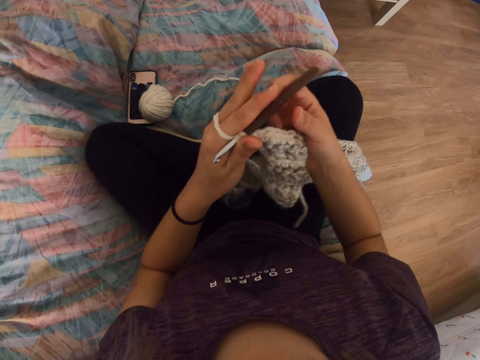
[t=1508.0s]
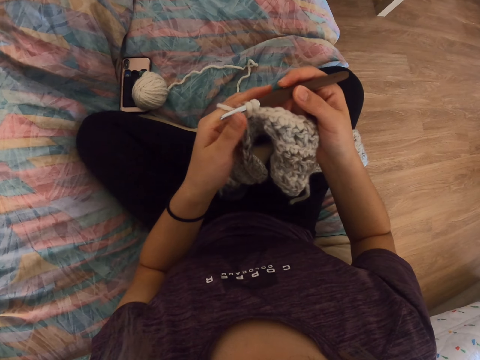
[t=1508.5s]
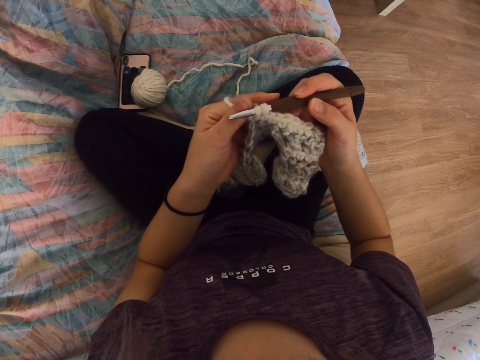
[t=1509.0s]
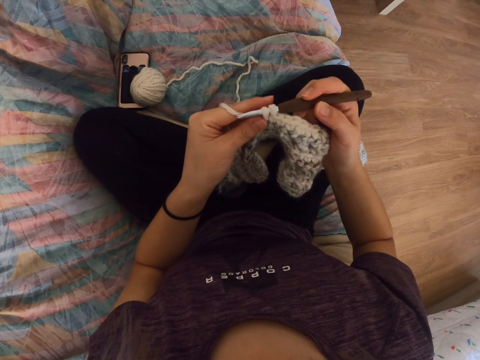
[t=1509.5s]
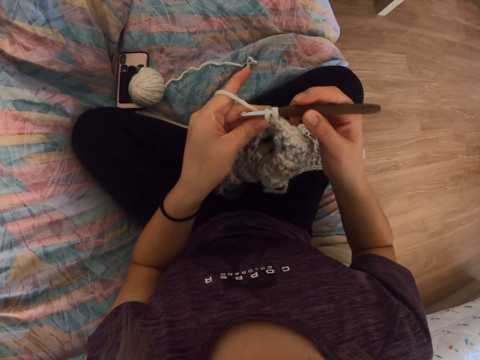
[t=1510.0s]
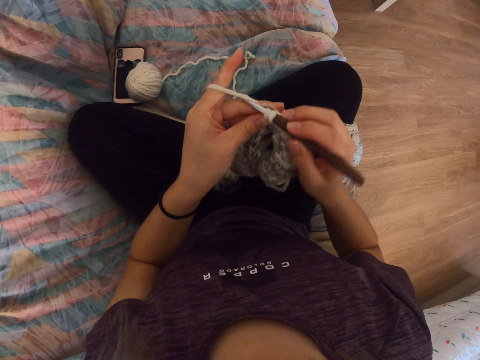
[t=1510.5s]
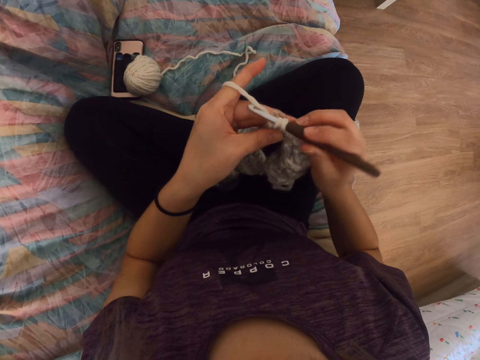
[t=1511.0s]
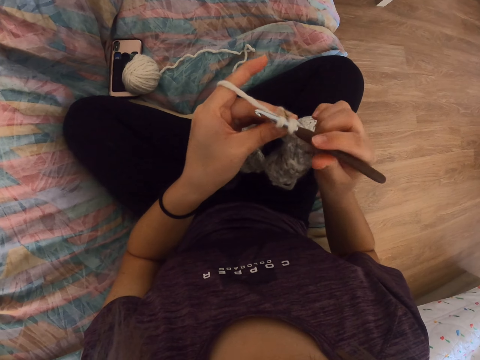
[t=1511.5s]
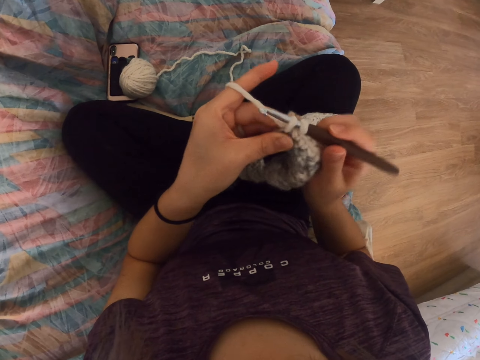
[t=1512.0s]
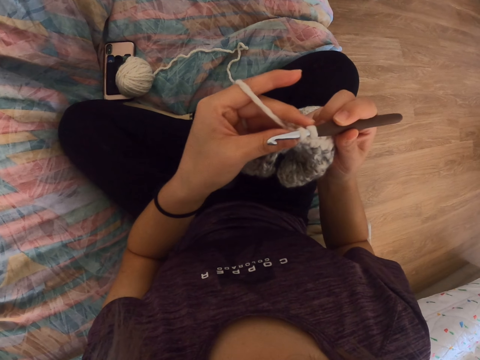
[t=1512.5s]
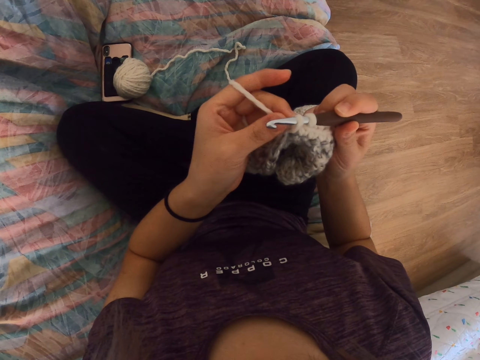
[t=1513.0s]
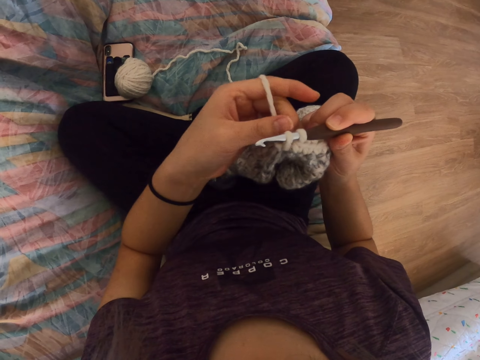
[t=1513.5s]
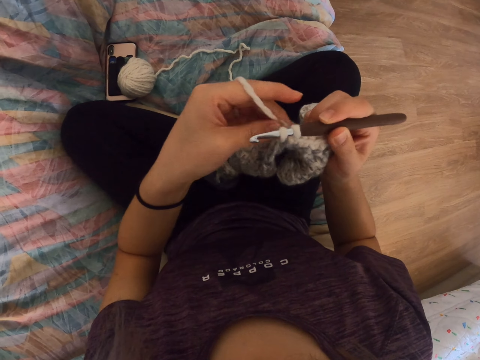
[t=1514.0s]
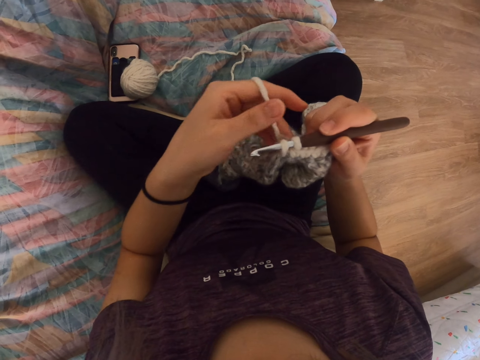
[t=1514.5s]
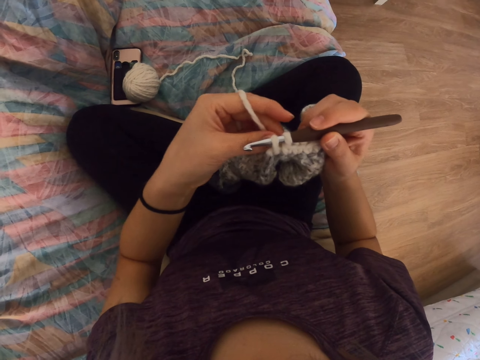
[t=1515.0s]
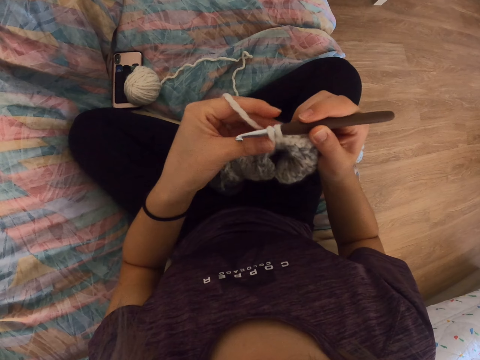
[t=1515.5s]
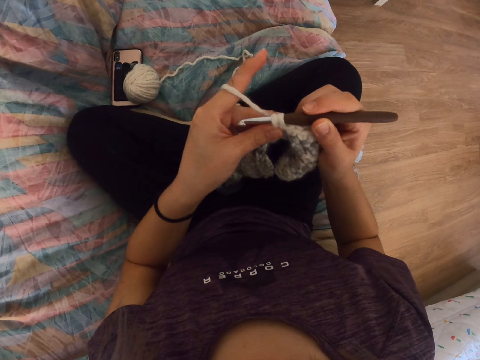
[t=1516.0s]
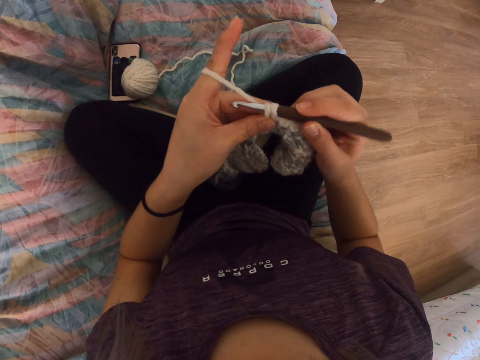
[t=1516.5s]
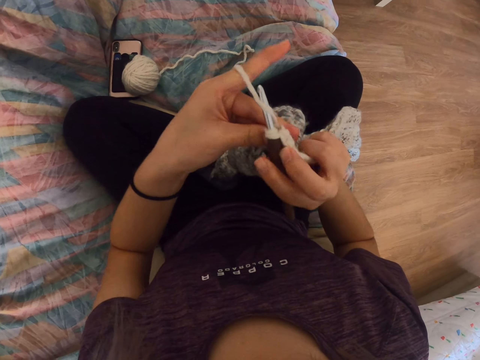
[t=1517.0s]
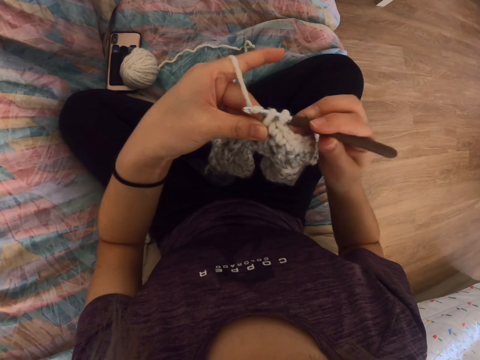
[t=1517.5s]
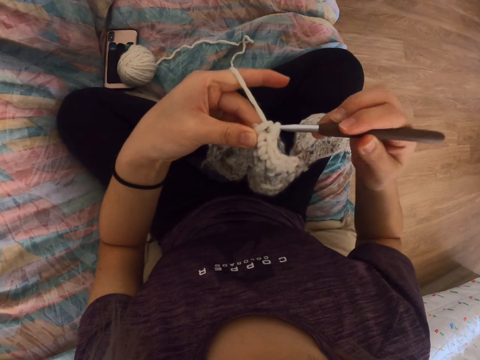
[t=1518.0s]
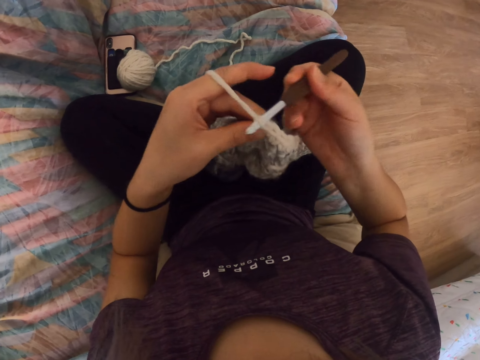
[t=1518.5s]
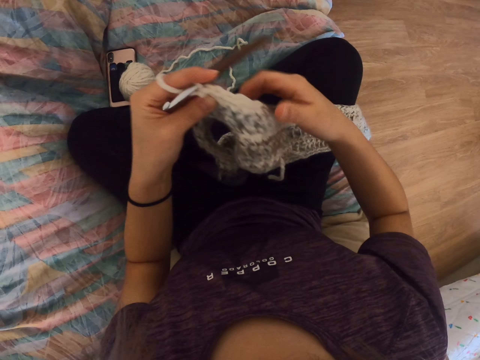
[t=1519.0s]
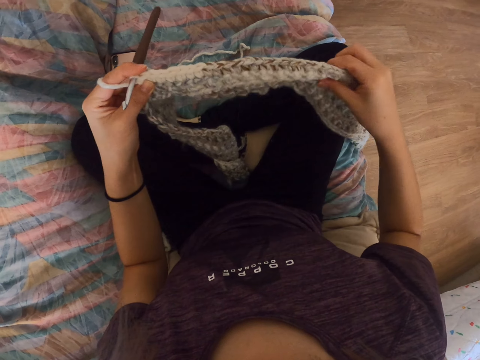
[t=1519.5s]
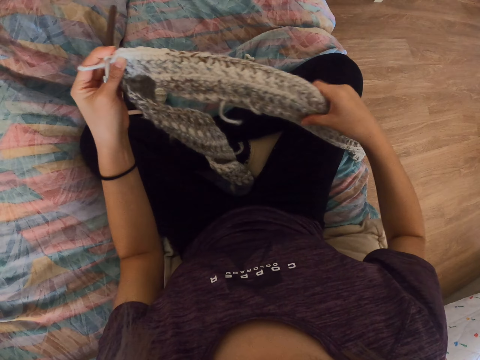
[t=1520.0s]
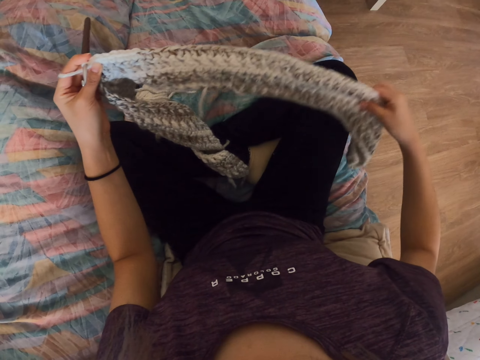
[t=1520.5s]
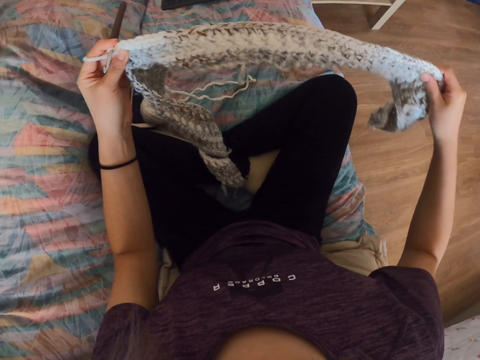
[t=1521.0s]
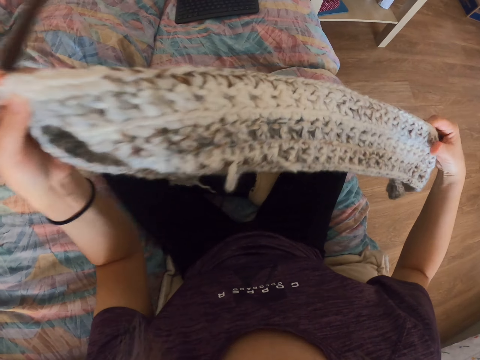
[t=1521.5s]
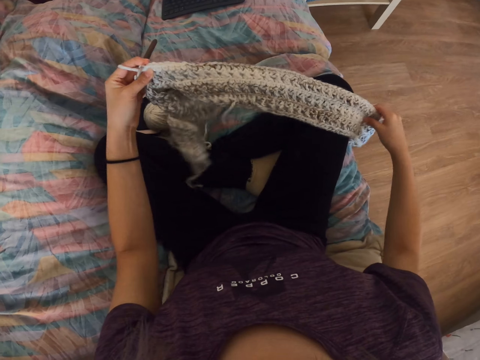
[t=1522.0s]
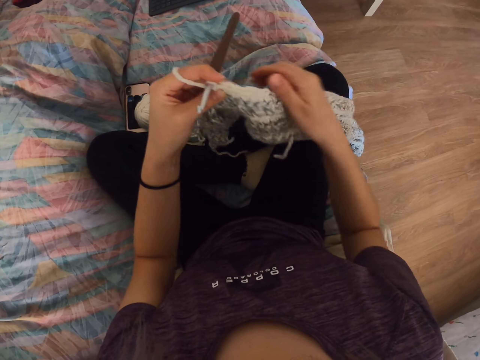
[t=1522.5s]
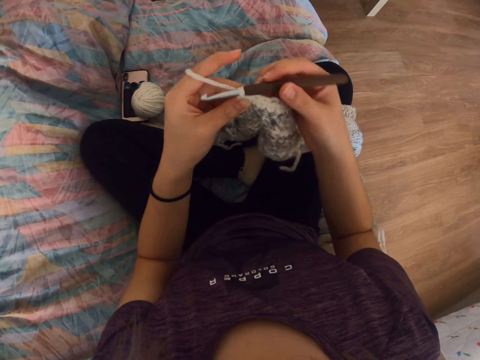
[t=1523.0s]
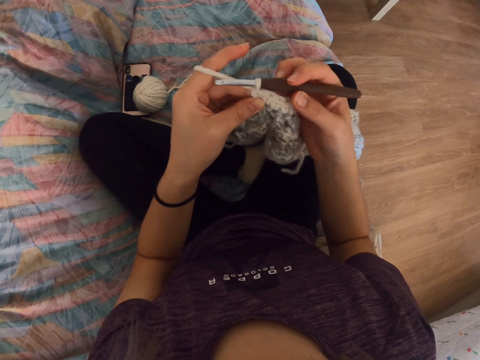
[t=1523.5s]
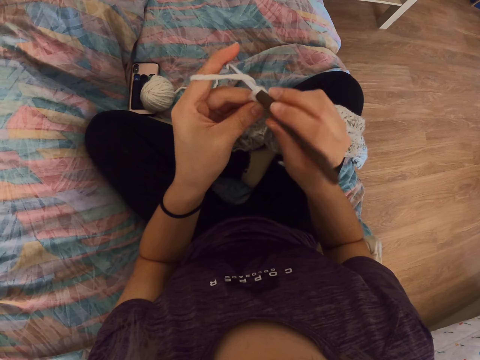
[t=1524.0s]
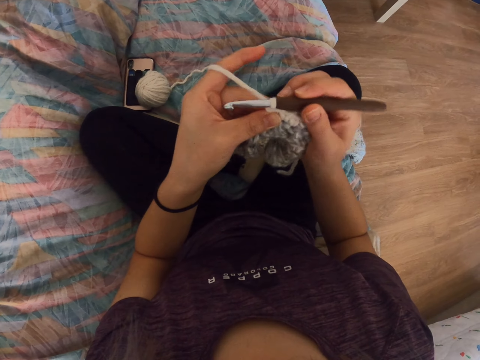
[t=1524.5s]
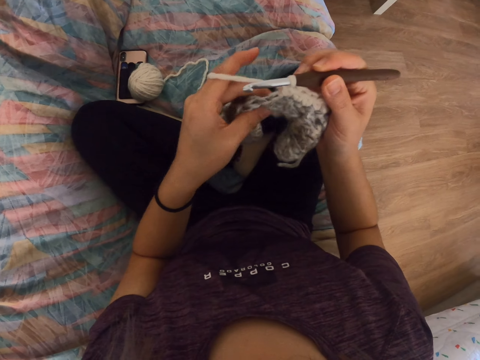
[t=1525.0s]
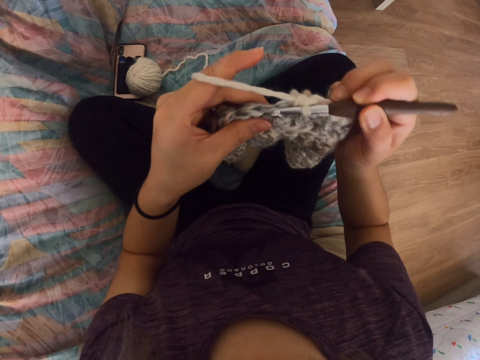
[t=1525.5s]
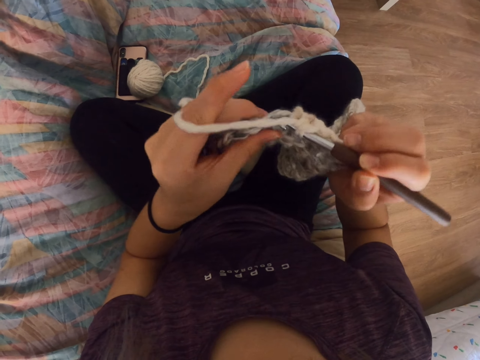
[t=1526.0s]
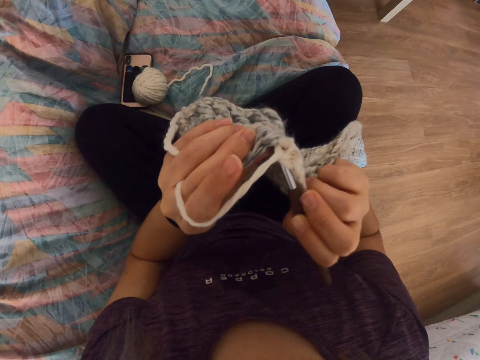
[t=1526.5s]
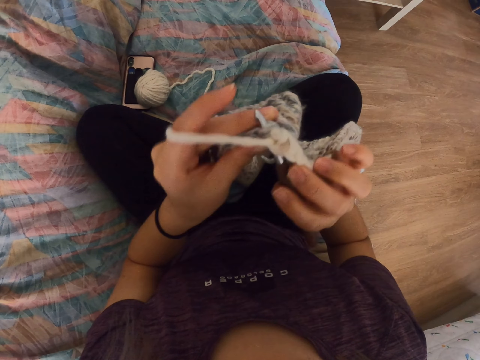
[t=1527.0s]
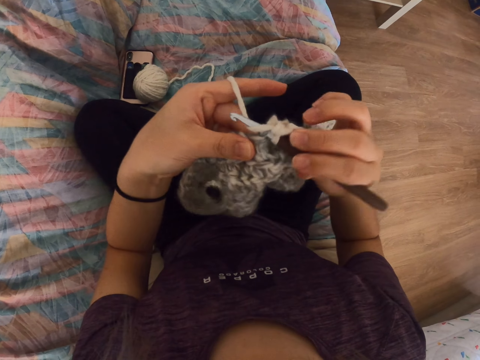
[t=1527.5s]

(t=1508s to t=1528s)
The camera wearer knits a thread. They align the thread. They knit the thread.

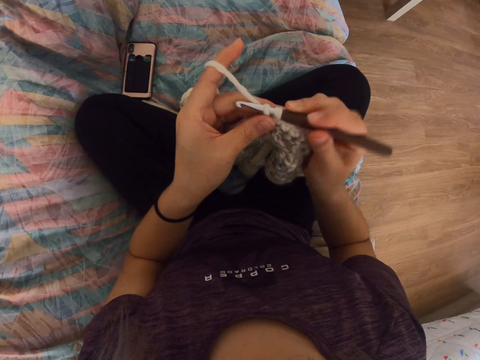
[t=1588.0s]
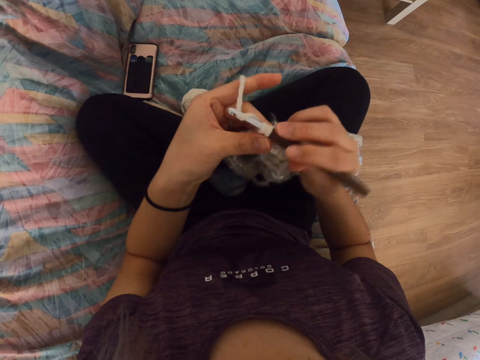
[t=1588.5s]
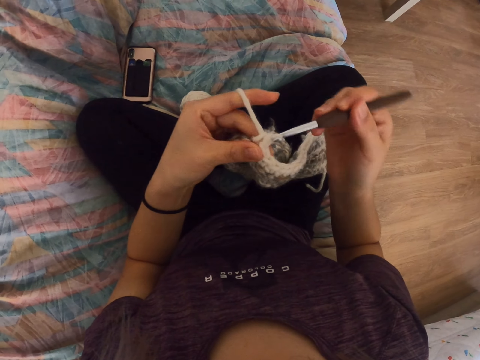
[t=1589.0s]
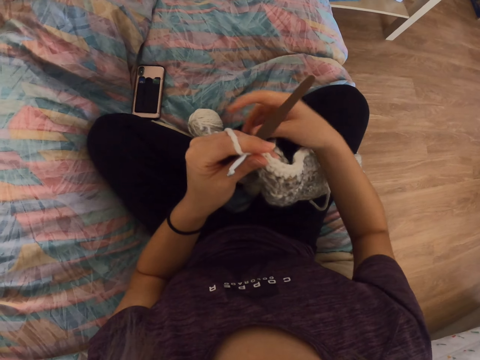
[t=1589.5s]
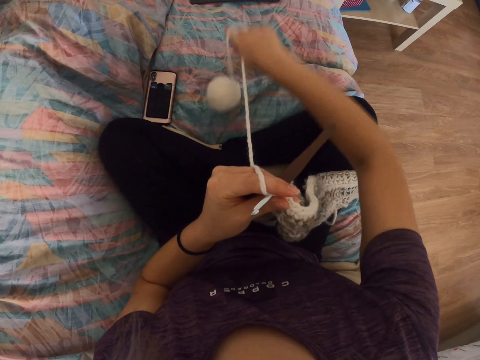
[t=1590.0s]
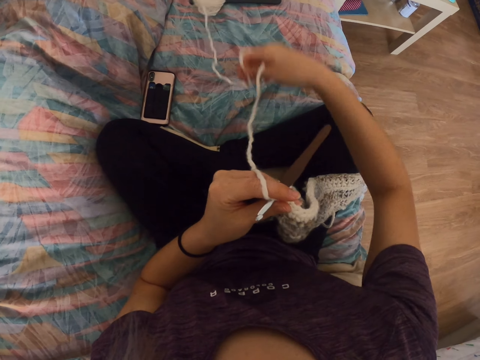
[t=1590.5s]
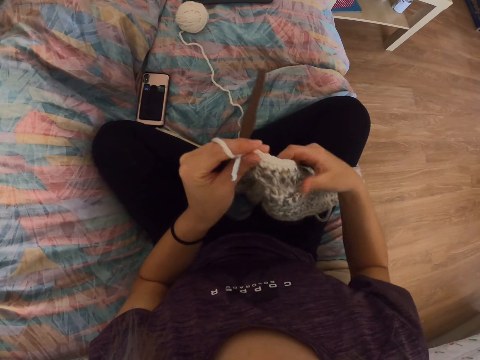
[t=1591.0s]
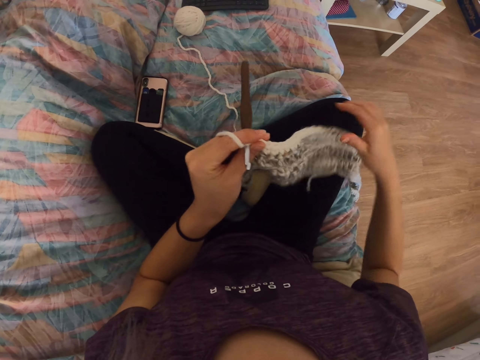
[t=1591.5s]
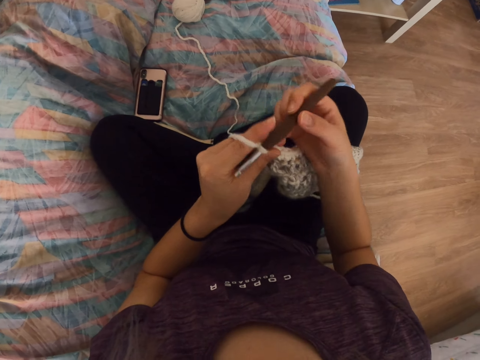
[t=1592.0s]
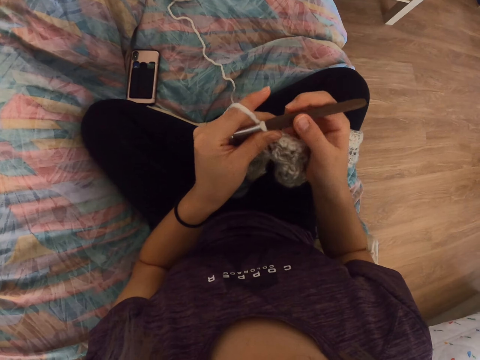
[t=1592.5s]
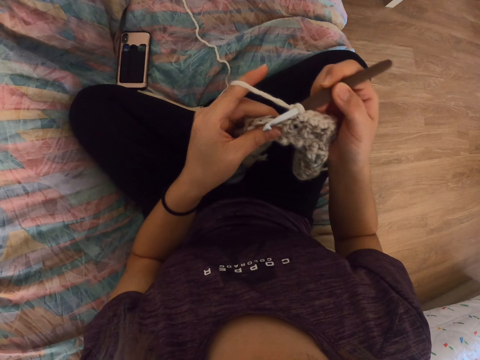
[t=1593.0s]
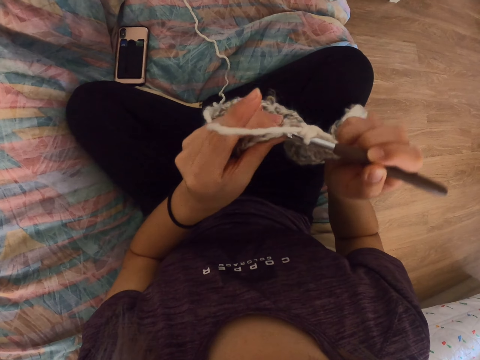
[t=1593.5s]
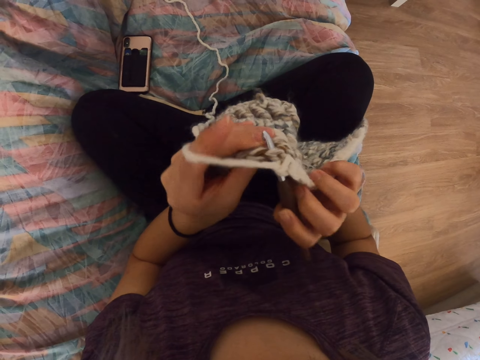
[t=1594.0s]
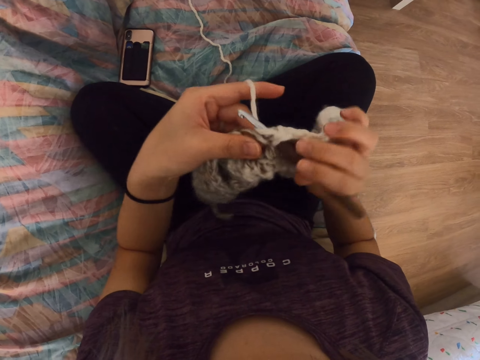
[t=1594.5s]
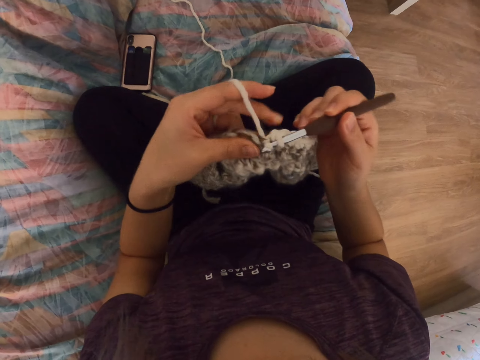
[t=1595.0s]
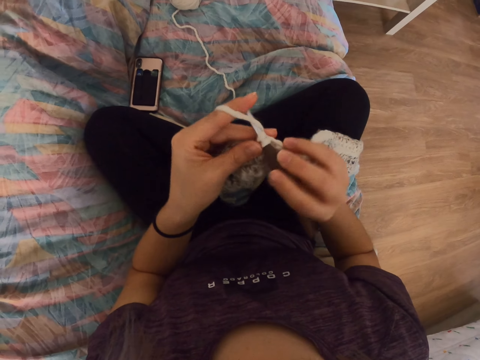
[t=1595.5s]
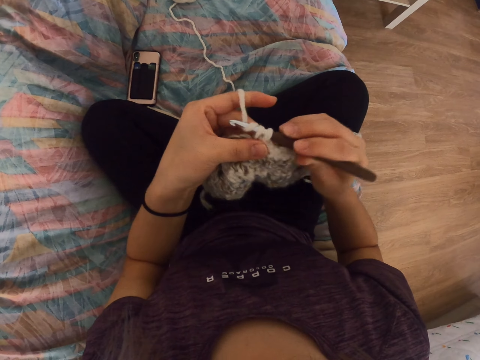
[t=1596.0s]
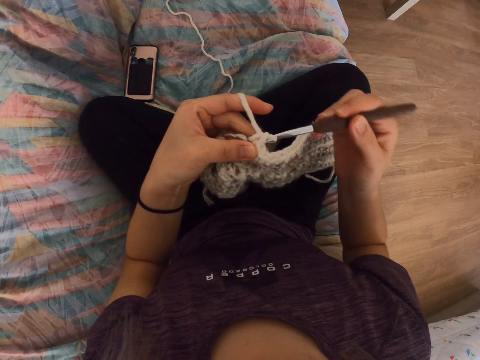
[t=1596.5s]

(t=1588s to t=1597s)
The camera wearer pulls a thread. They knit the thread.
